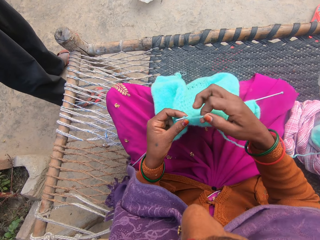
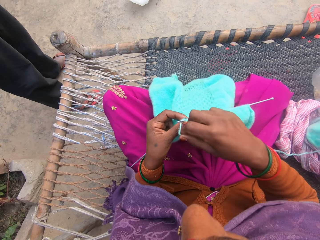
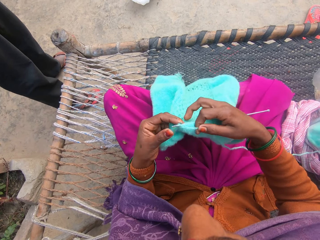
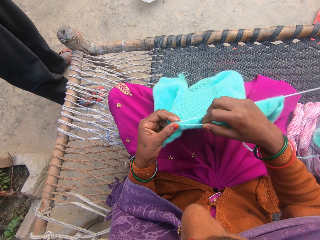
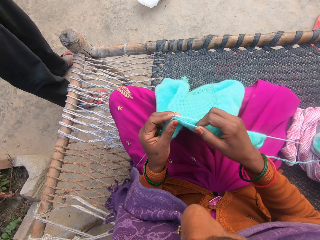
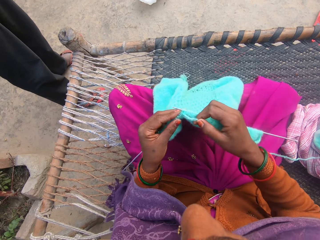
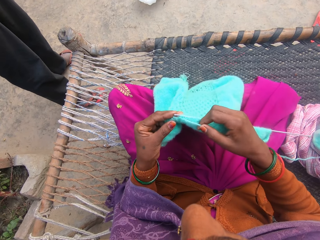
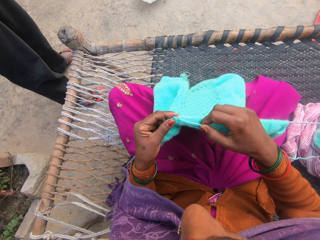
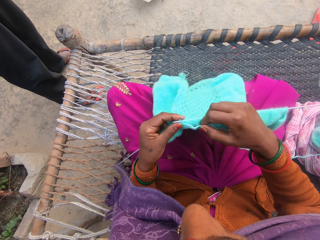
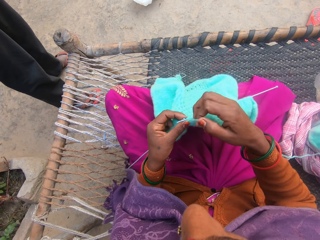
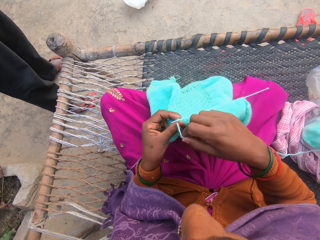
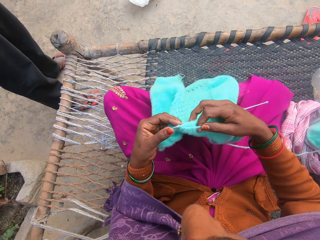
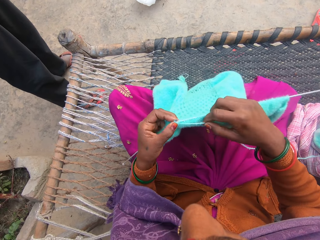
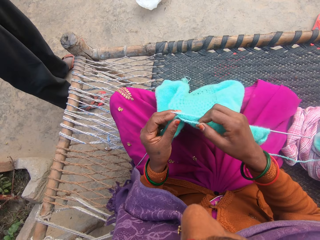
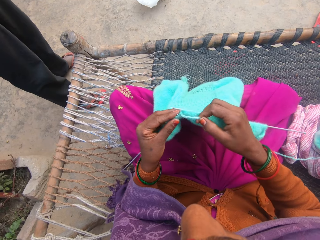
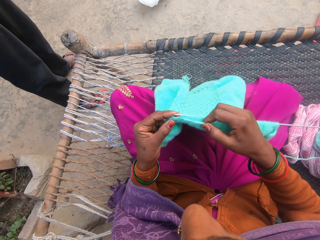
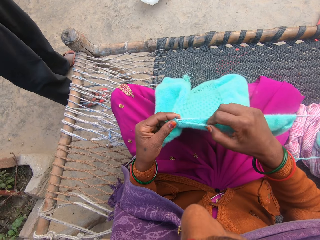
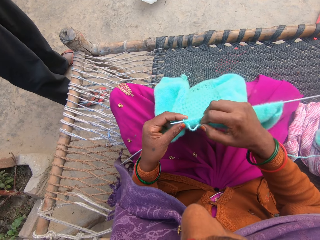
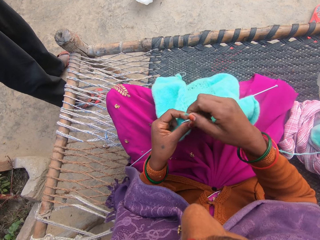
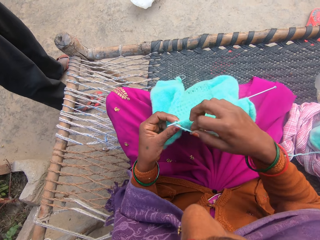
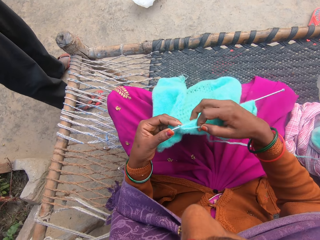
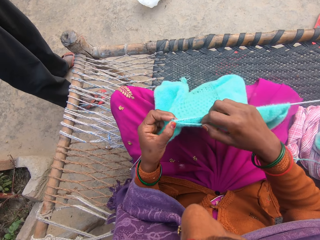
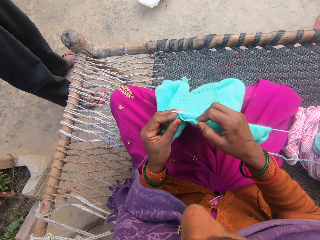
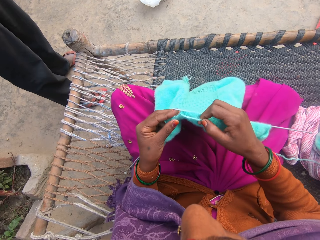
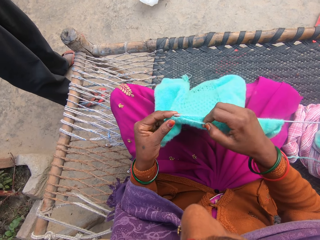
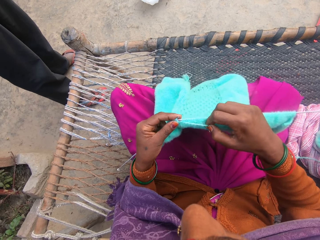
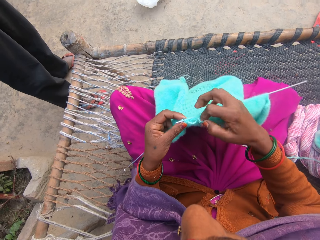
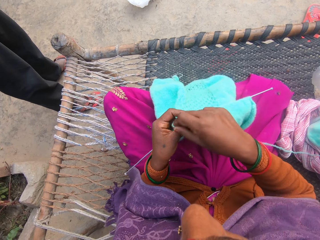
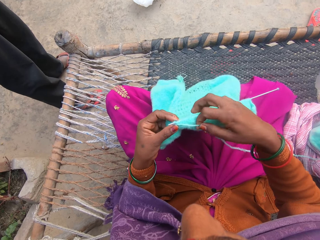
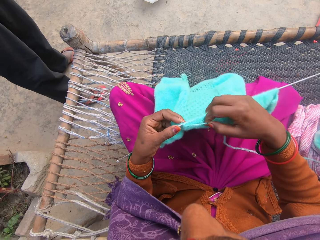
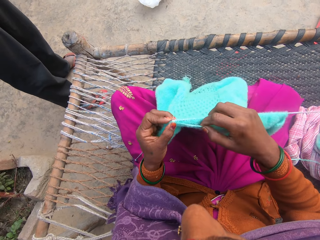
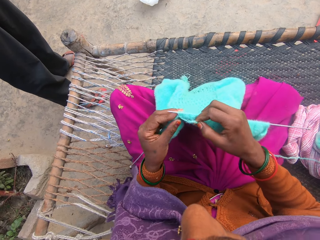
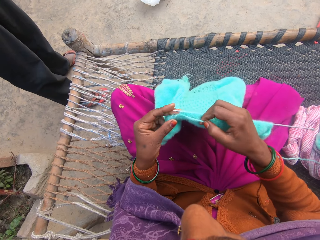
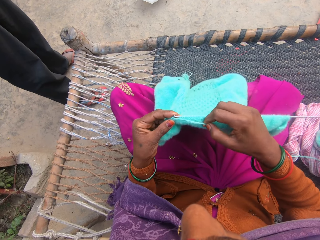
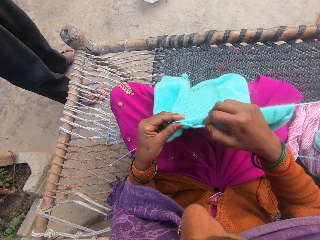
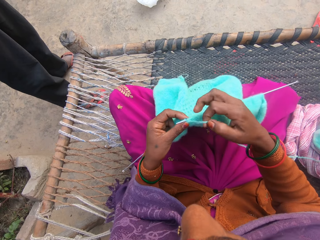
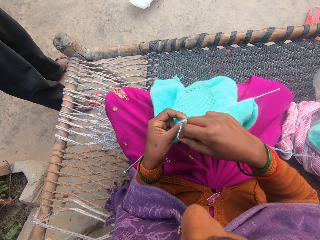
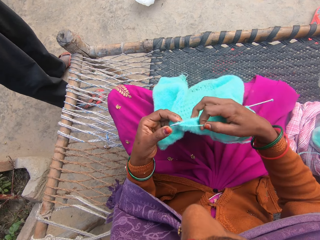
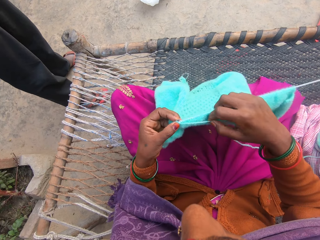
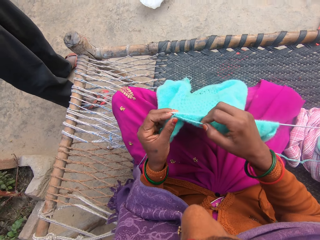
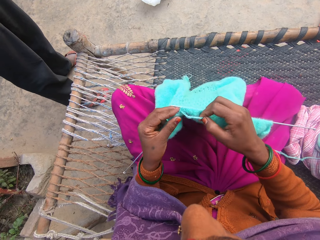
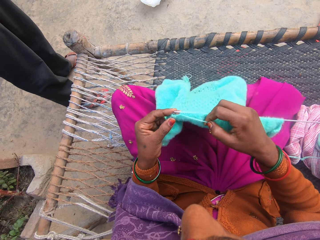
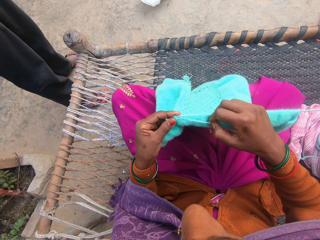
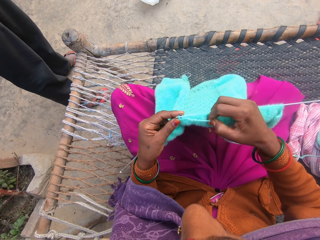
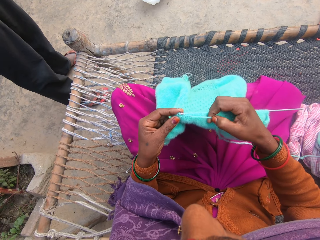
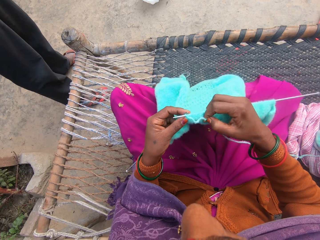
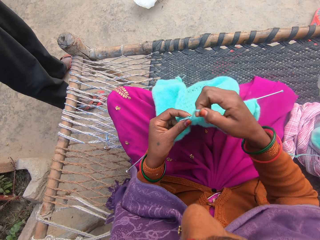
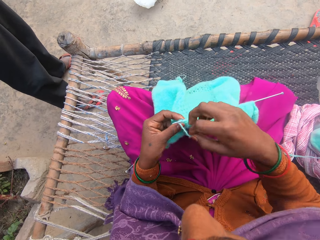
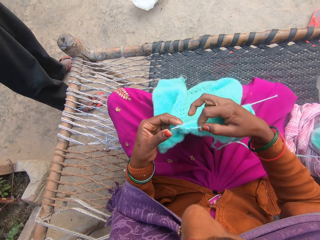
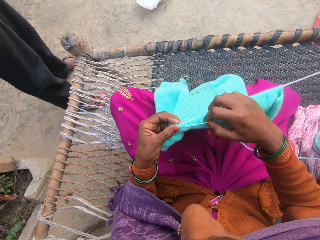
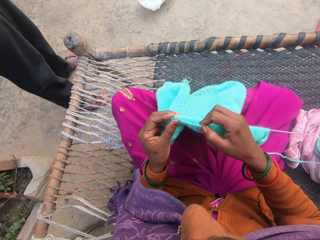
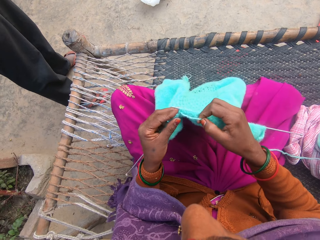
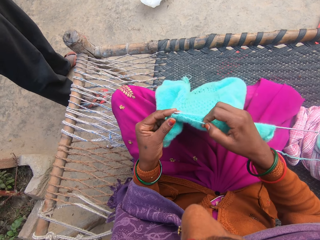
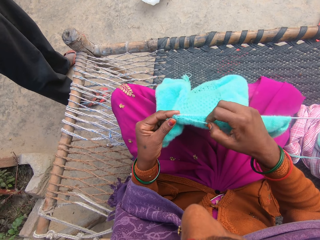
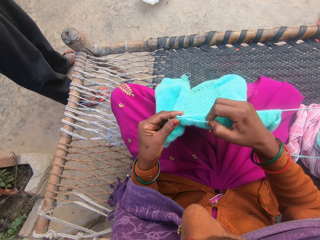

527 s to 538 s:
The camera wearer rolls the knitting thread on the knitting needle. They knit the knitting garment with the knitting needle. They roll the knitting thread on the knitting needle. They knit the knitting garment with the knitting needle. They roll the knitting thread on the knitting needle. They knit the knitting garment with the knitting needle. They roll the knitting thread on the knitting needle. They knit the knitting garment with the knitting needle. They roll the knitting thread on the knitting needle. They knit the knitting garment with the knitting needle.

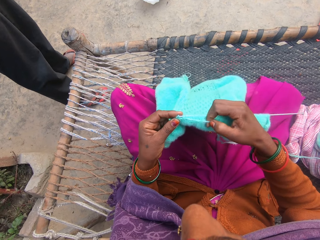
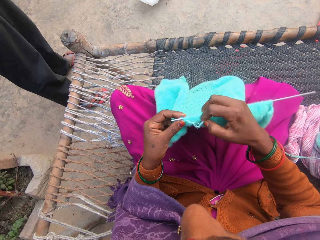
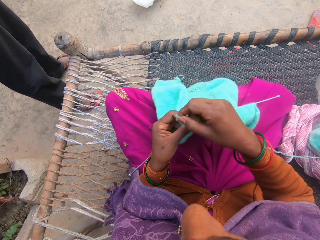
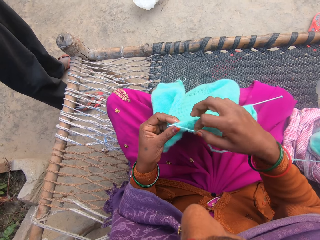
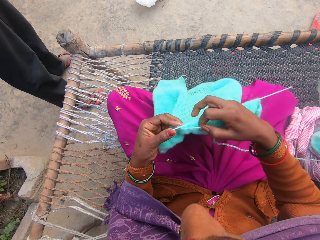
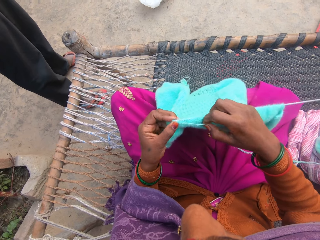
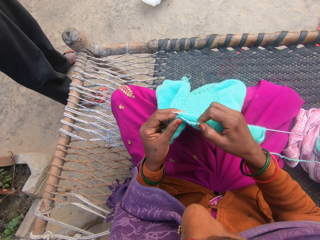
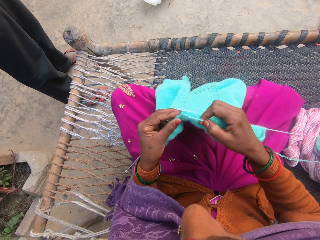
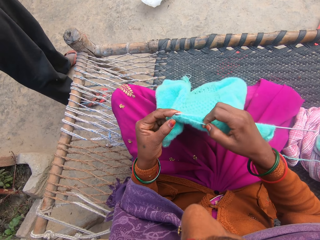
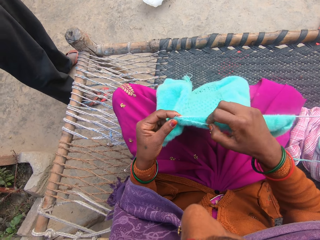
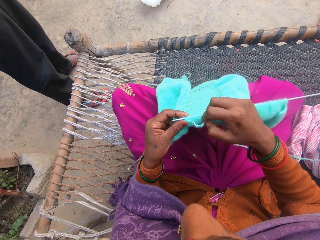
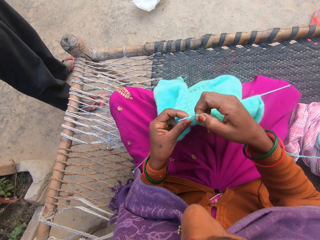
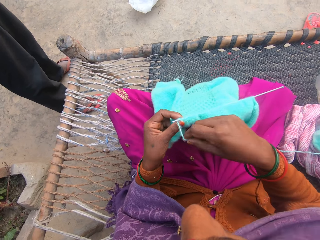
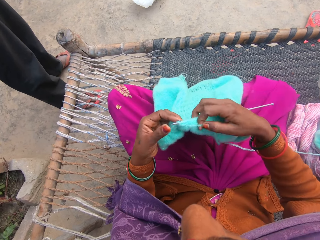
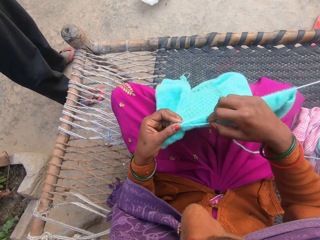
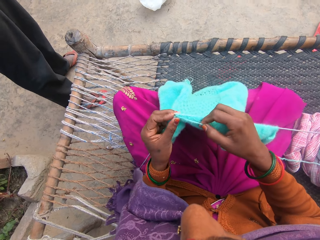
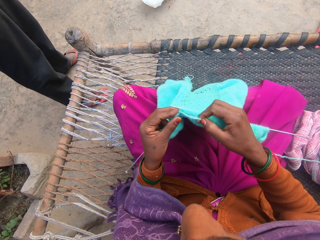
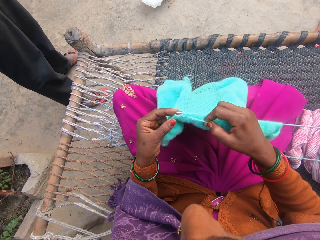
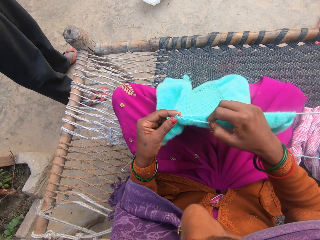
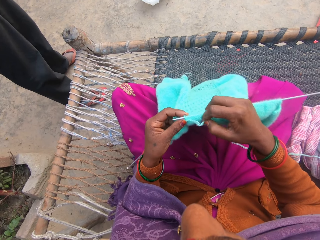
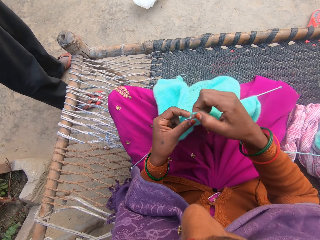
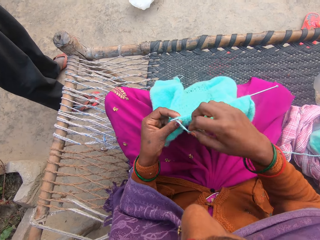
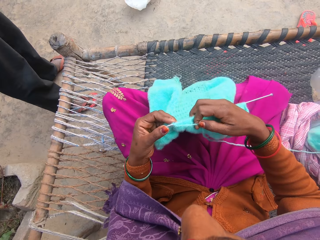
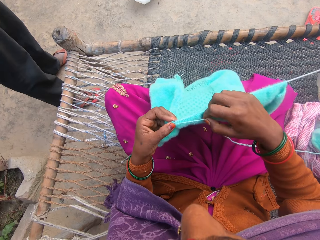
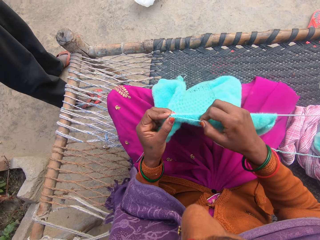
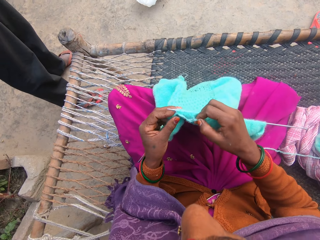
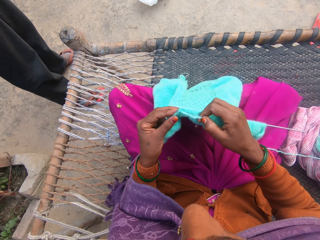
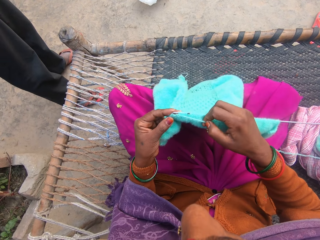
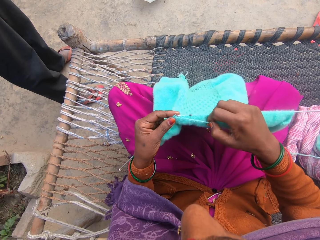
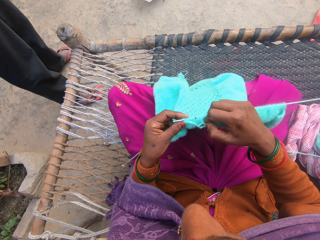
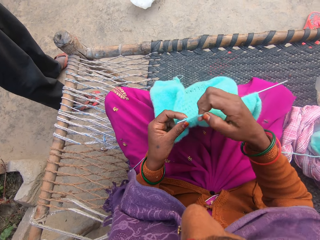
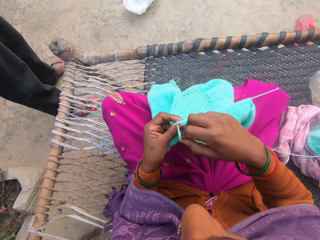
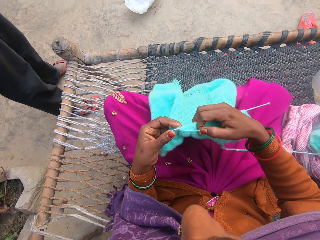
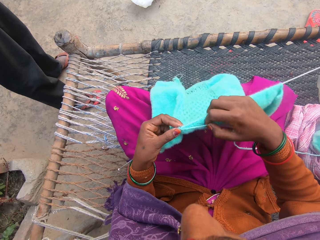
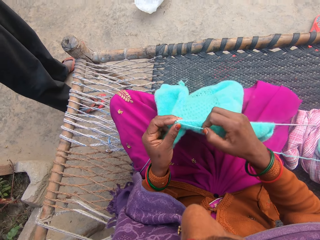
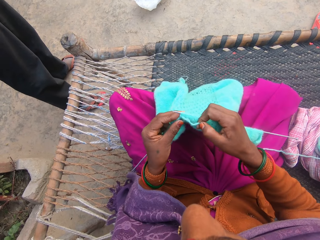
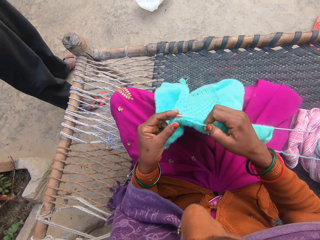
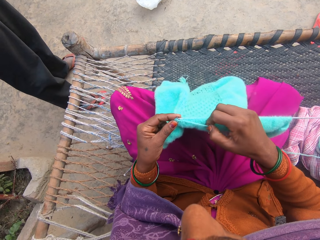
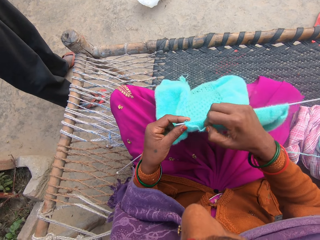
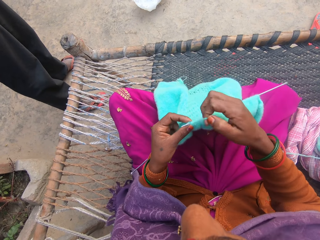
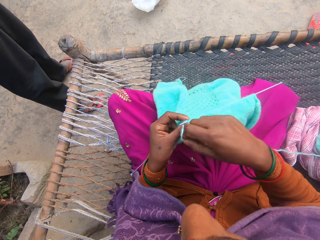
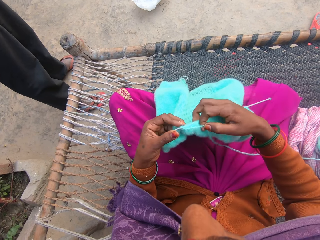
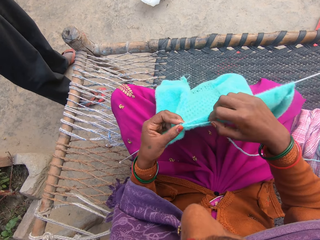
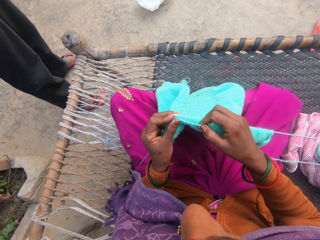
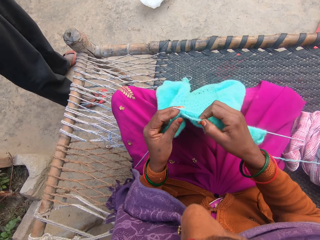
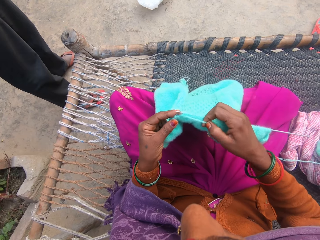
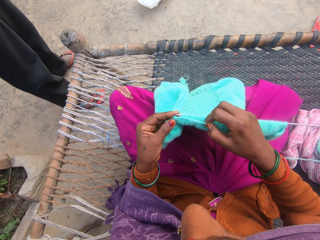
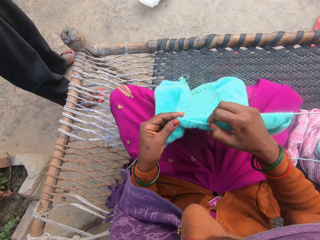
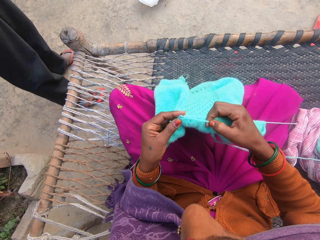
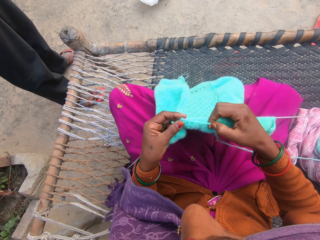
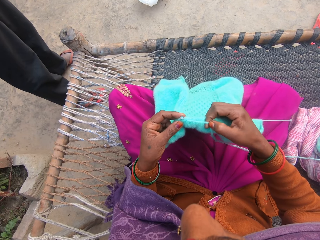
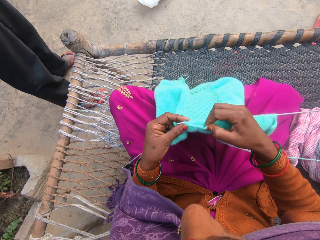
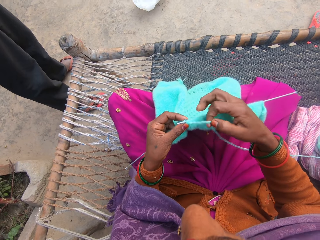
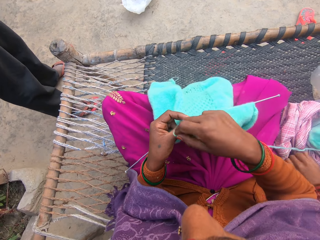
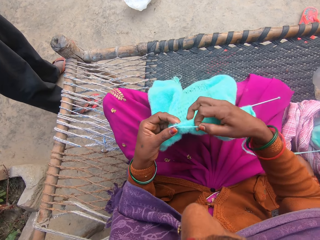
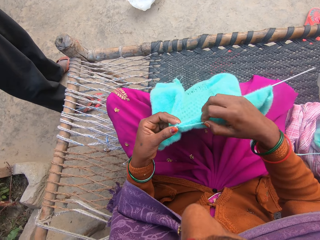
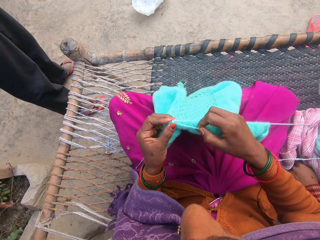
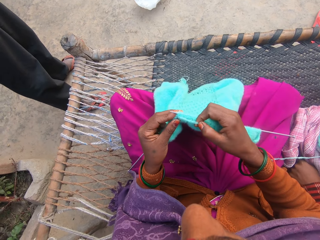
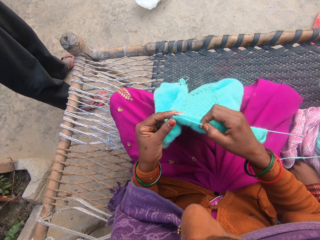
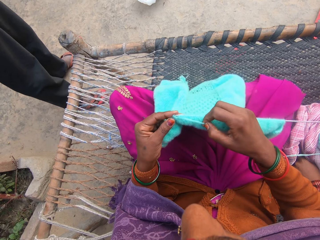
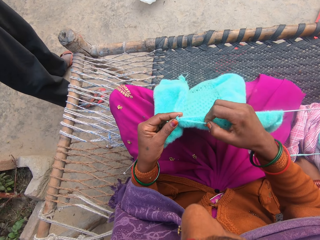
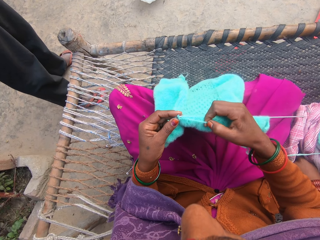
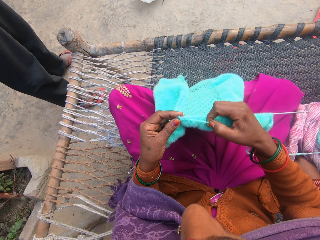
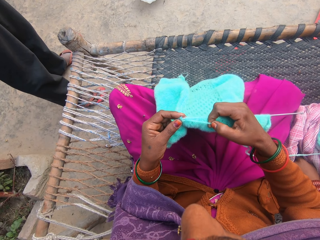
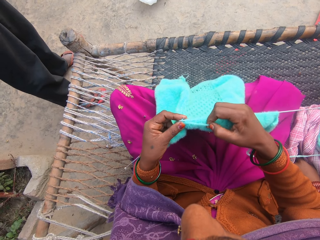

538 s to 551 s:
The camera wearer rolls the knitting thread on the knitting needle. They knit the knitting garment with the knitting needle. They roll the knitting thread on the knitting needle. They knit the knitting garment with the knitting needle. They roll the knitting thread on the knitting needle. They knit the knitting garment with the knitting needle. They roll the knitting thread on the knitting needle. They knit the knitting garment with the knitting needle. They roll the knitting thread on the knitting needle. They knit the knitting garment with the knitting needle. They roll the knitting thread on the knitting needle. They knit the knitting garment with the knitting needle.
